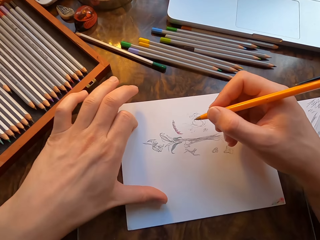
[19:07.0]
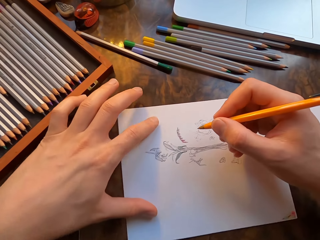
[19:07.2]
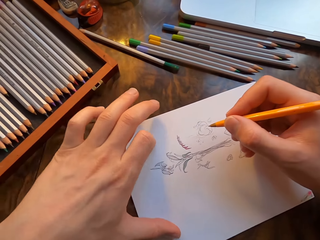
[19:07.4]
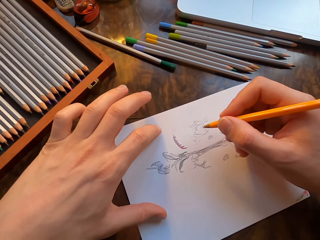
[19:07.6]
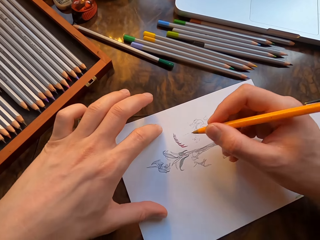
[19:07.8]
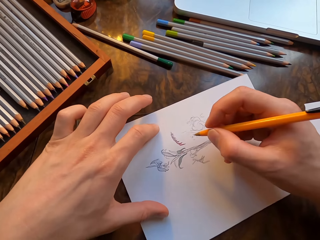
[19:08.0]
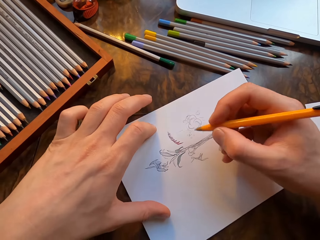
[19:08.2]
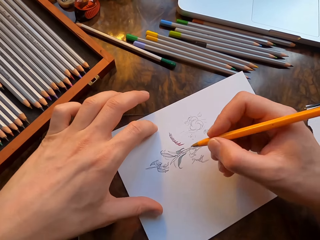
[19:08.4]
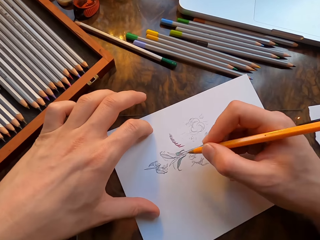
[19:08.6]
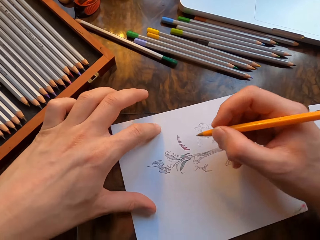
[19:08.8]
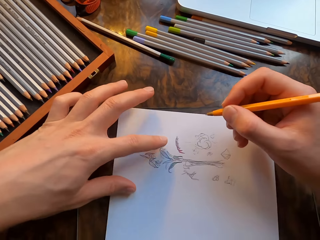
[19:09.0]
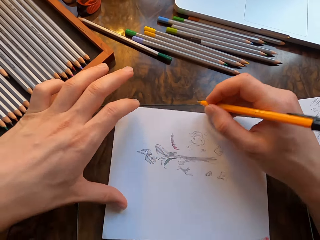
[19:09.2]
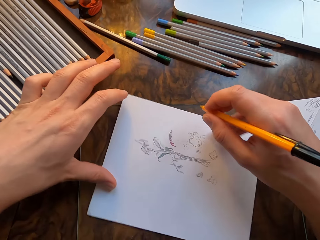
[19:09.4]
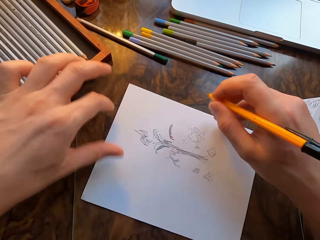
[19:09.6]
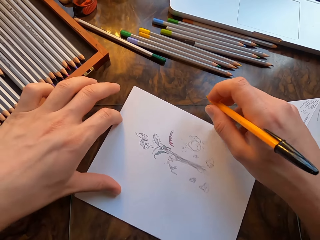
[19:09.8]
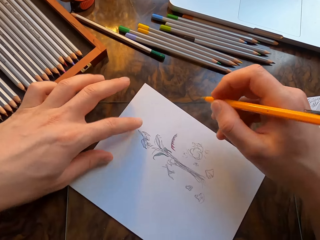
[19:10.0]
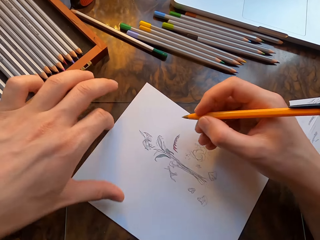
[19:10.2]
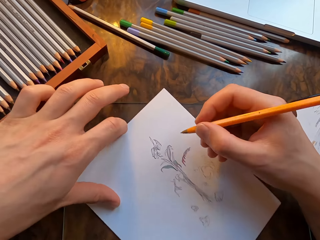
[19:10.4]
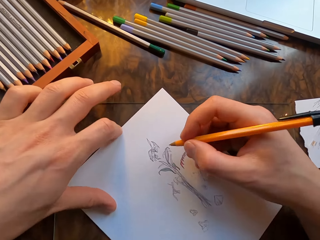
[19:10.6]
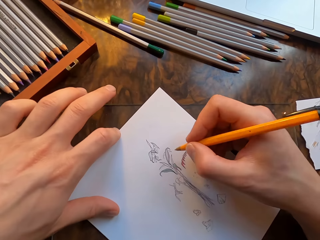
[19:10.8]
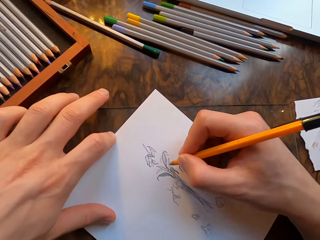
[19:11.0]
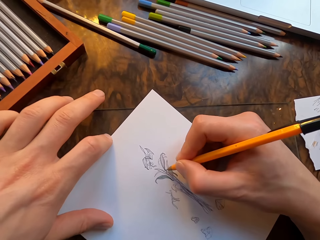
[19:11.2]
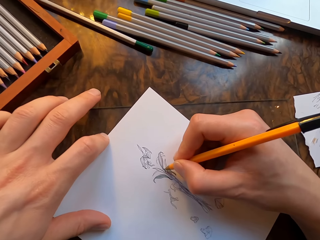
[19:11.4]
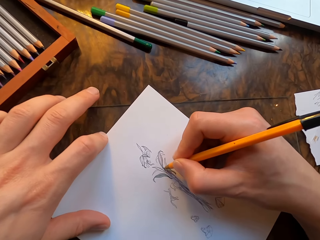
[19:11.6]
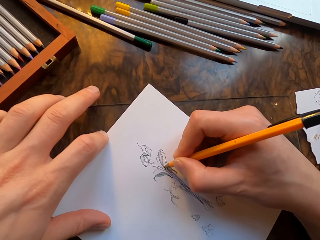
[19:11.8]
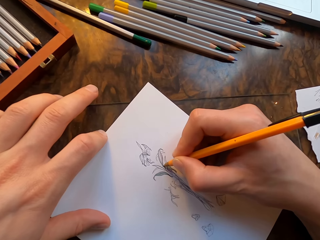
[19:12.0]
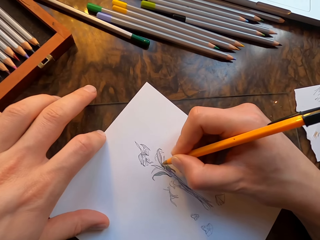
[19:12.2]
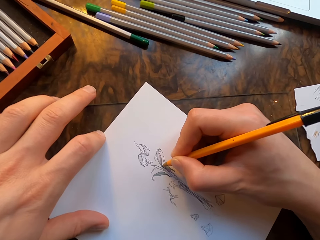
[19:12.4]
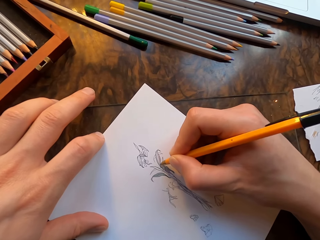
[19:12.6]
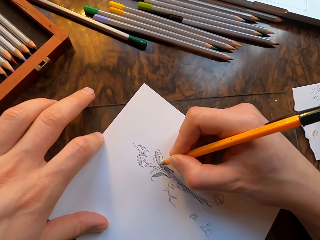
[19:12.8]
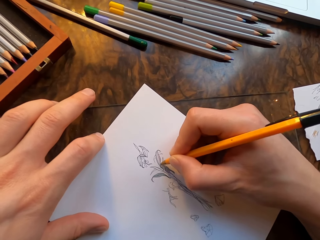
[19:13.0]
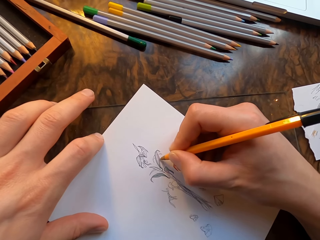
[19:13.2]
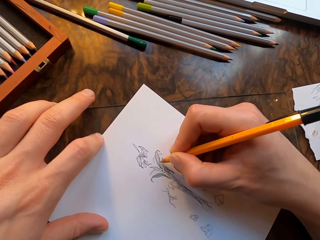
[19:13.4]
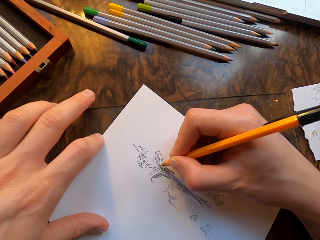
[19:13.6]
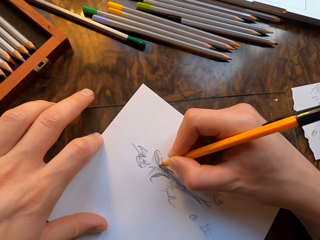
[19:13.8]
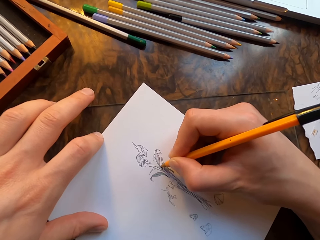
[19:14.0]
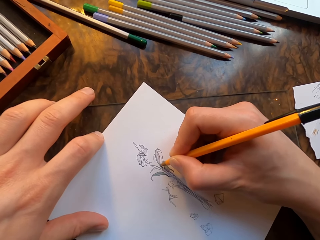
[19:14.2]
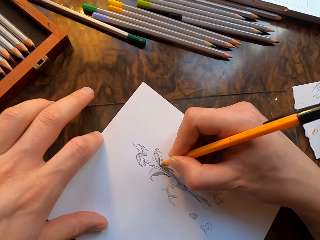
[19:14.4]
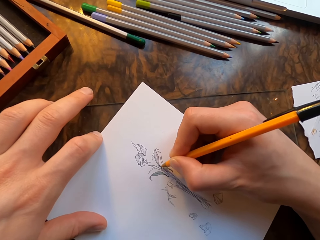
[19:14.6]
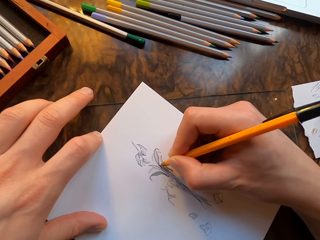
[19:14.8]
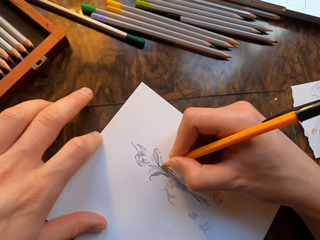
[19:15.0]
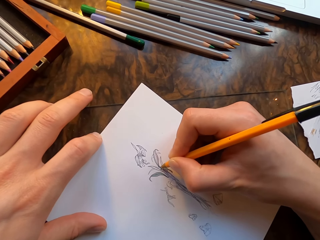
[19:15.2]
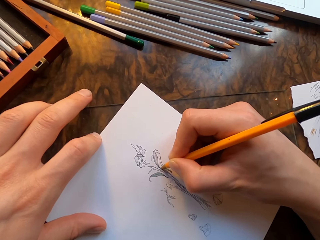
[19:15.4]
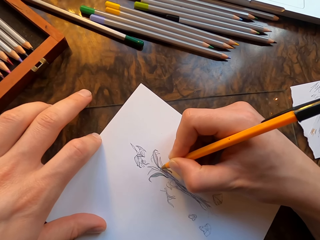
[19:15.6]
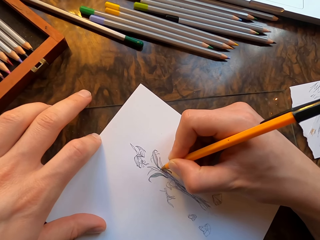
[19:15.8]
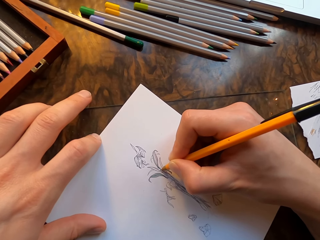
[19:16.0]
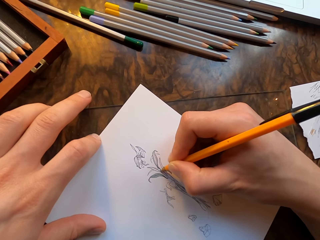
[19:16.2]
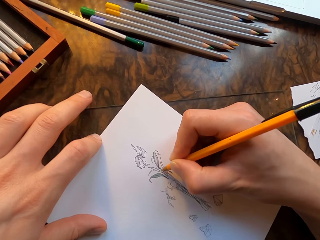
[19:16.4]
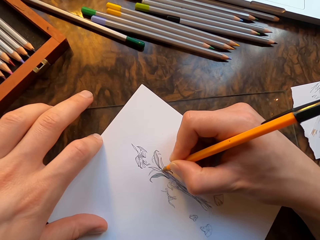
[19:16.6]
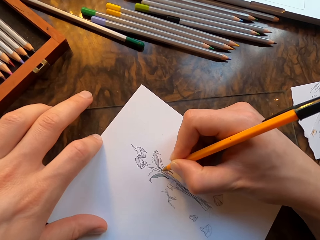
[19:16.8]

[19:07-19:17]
The camera wearer moves the drawing paper with his hands. He draws on the drawing paper with the pen in his hand.

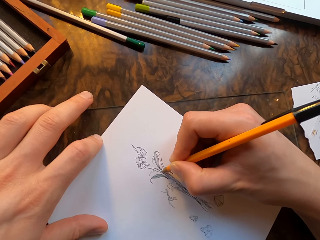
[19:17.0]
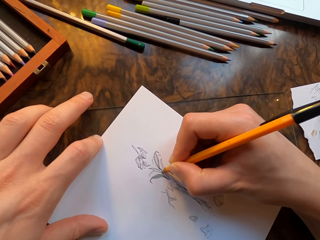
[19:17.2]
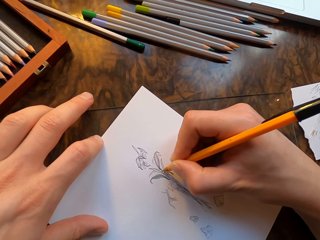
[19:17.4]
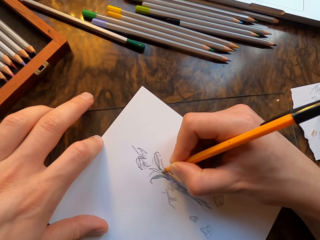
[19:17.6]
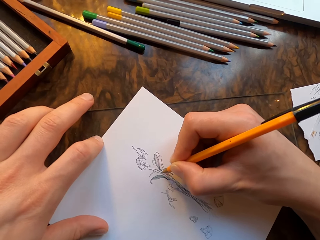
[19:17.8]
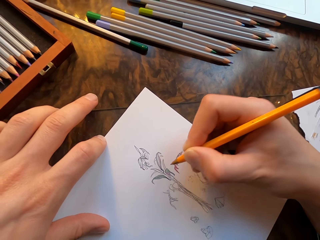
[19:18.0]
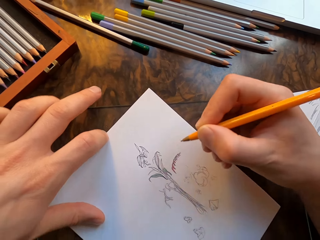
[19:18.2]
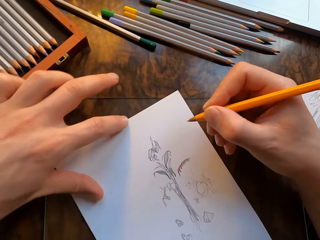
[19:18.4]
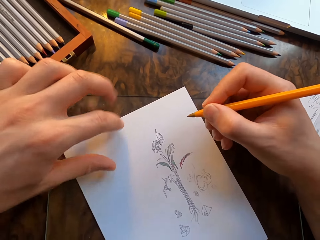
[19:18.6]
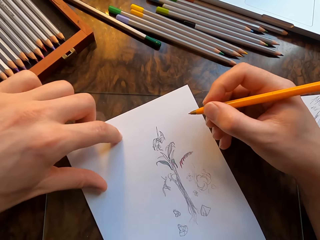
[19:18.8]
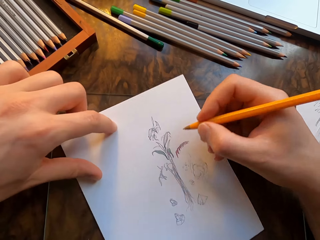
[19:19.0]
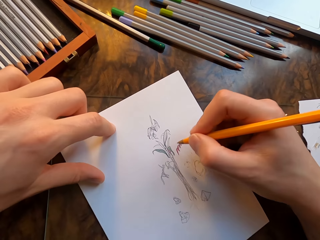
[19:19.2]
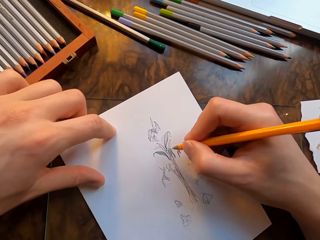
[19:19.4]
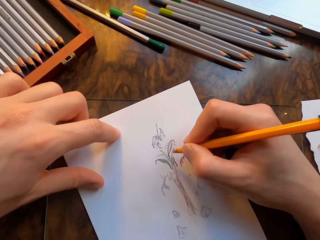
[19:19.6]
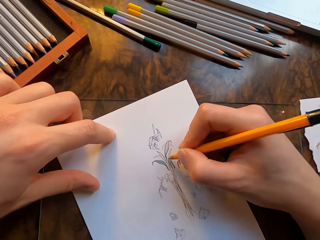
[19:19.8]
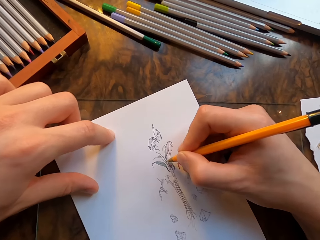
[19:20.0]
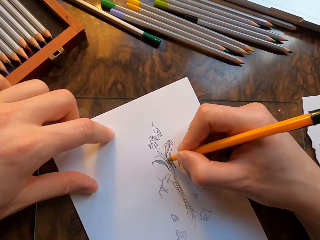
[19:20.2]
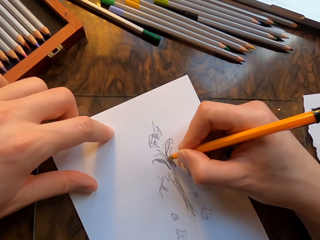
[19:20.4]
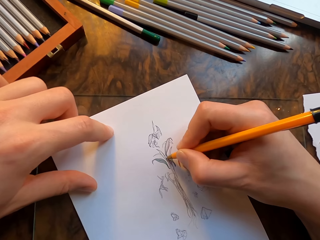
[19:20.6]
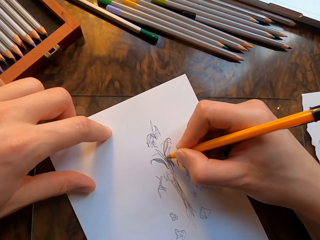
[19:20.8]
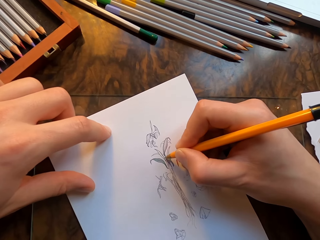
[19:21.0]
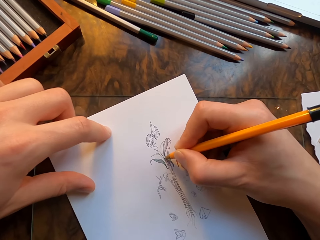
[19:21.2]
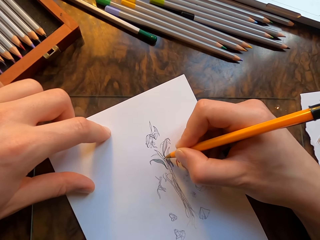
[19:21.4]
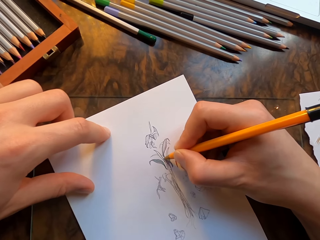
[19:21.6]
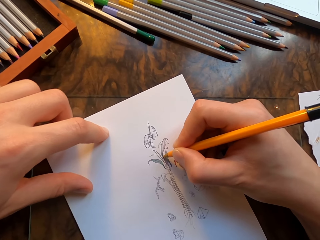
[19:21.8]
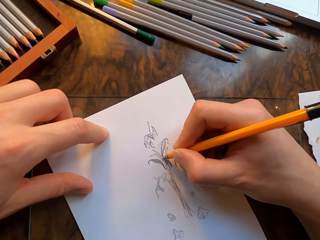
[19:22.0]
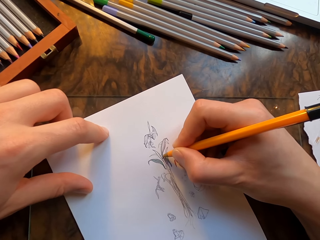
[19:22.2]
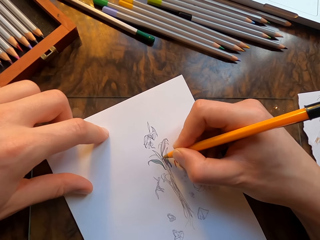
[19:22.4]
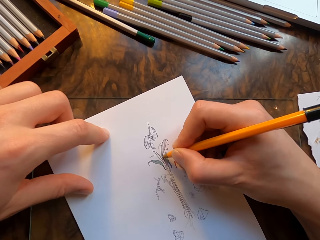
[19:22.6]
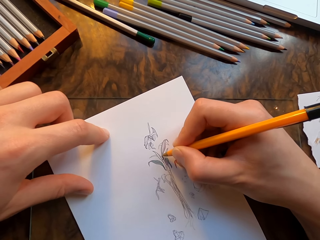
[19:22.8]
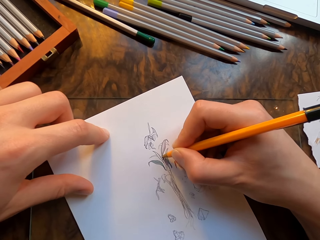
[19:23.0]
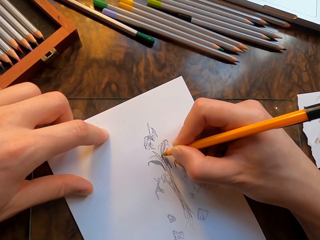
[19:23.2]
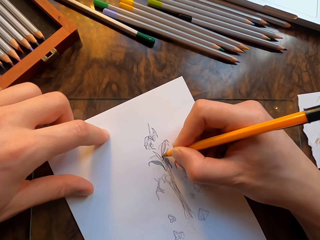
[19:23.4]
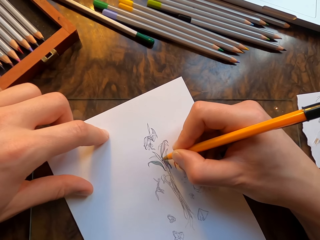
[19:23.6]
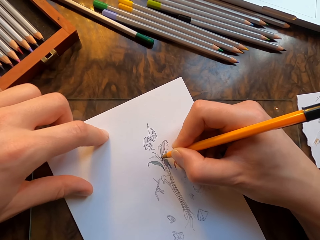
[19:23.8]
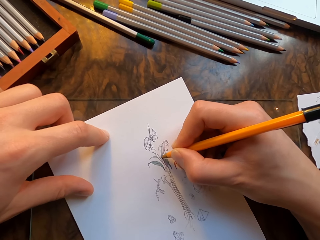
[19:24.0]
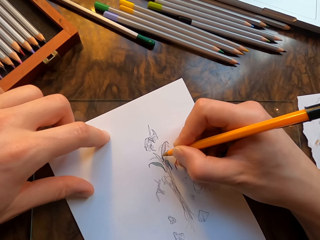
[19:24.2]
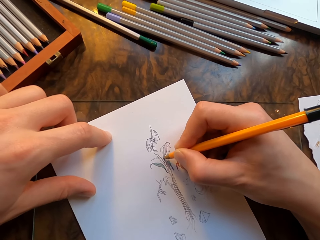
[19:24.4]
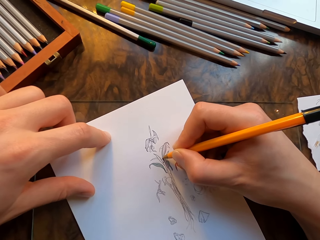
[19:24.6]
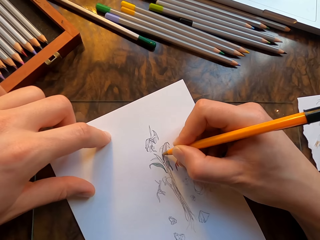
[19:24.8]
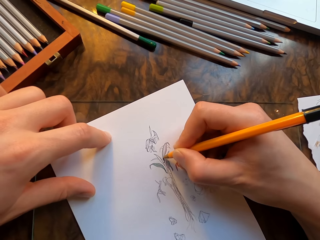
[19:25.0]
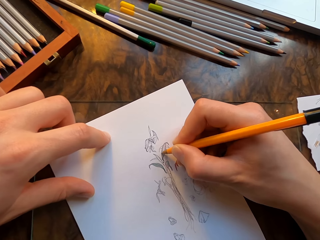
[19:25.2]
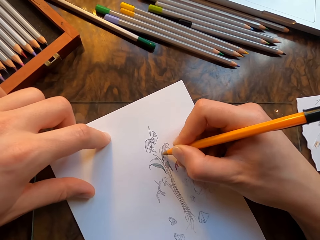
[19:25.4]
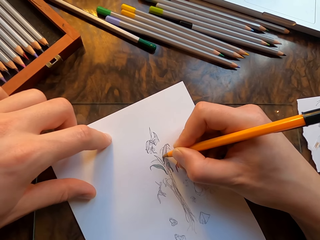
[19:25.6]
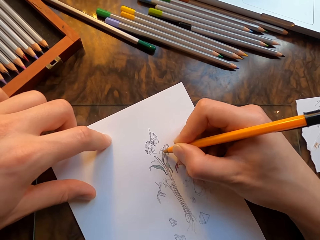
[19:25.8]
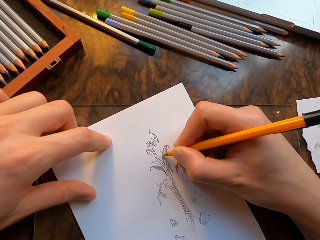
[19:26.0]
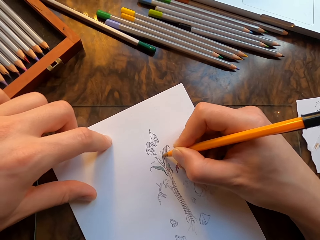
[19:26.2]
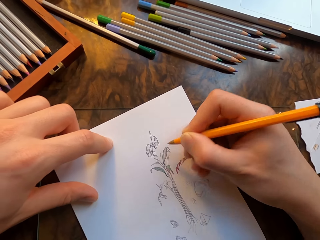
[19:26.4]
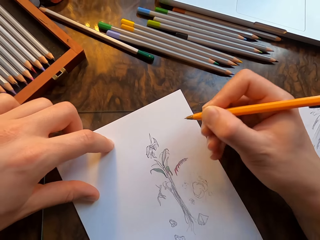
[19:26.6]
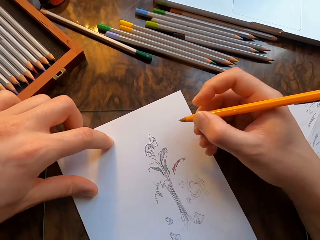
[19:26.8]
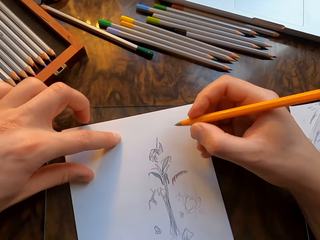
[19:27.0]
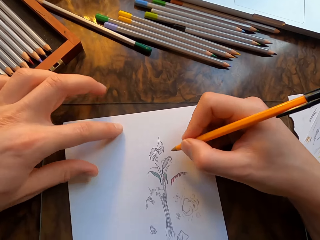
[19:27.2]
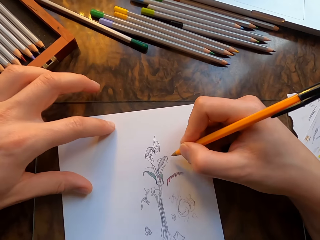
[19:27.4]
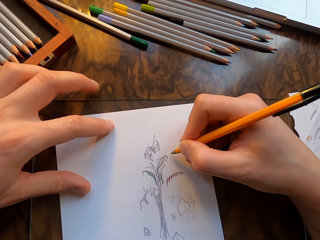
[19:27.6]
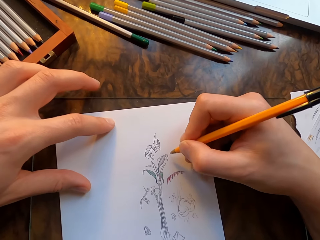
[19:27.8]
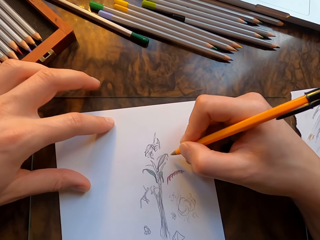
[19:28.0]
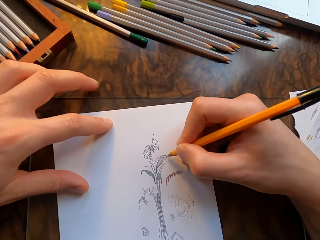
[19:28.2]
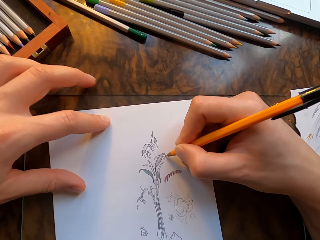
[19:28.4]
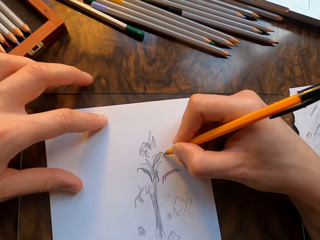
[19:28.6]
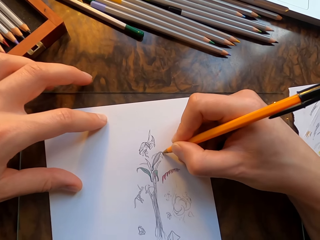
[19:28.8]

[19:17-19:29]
The camera wearer moves the drawing paper with his left hand. He draws on the drawing paper with the pen in his hand. He moves the drawing paper with his left hand.
